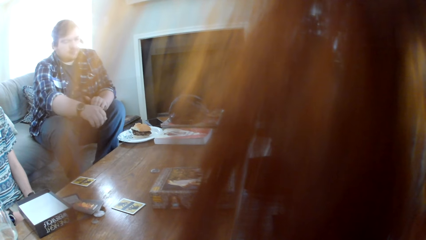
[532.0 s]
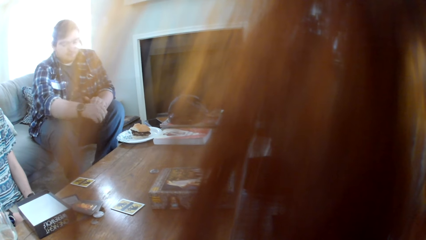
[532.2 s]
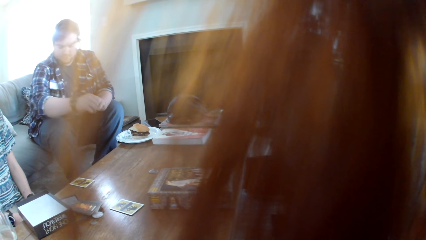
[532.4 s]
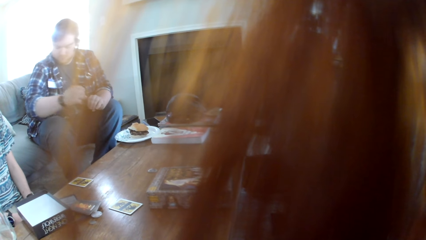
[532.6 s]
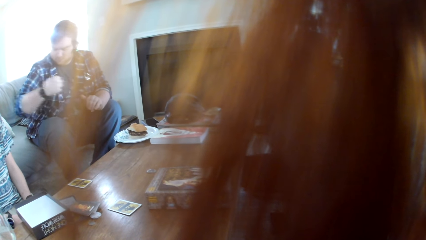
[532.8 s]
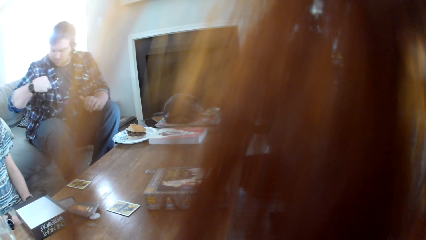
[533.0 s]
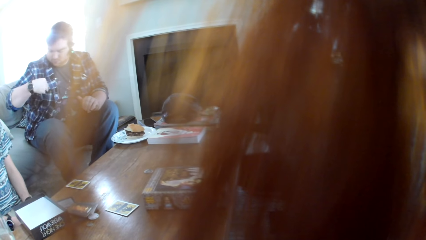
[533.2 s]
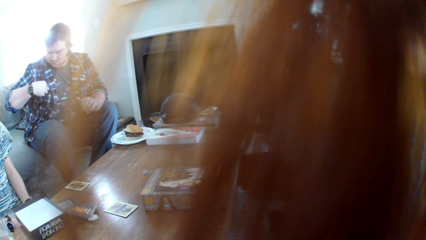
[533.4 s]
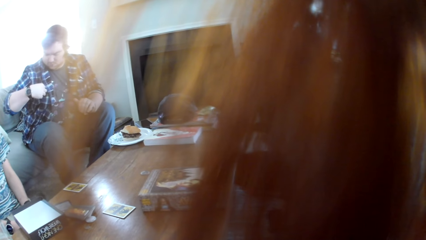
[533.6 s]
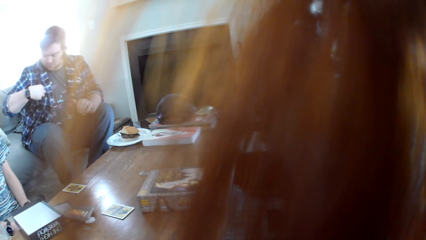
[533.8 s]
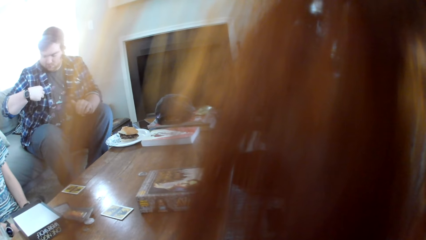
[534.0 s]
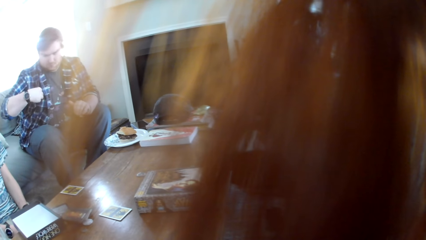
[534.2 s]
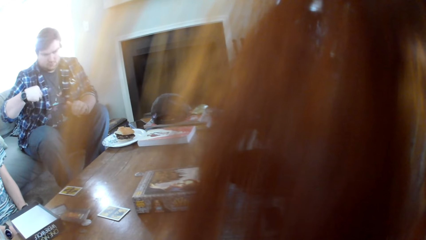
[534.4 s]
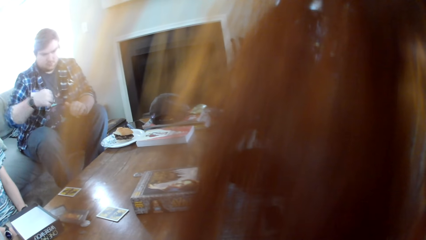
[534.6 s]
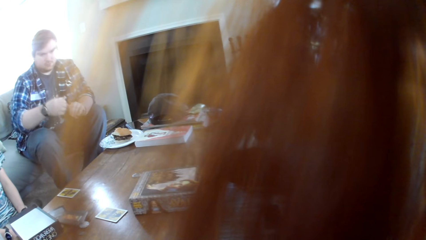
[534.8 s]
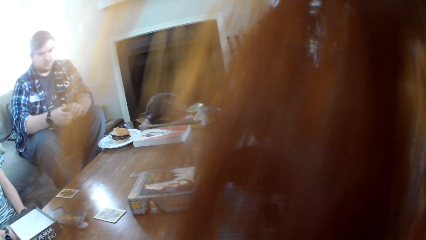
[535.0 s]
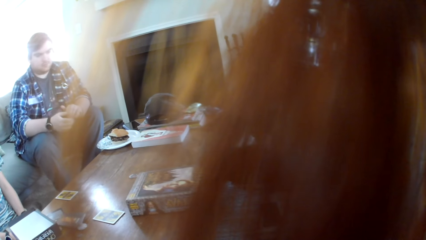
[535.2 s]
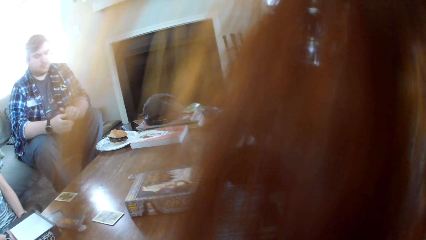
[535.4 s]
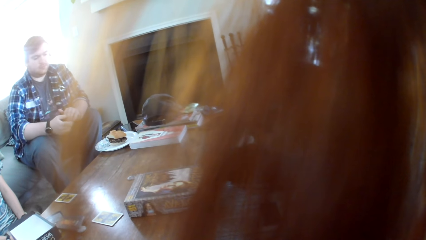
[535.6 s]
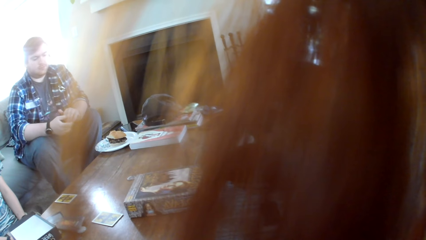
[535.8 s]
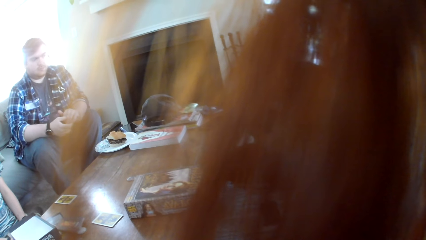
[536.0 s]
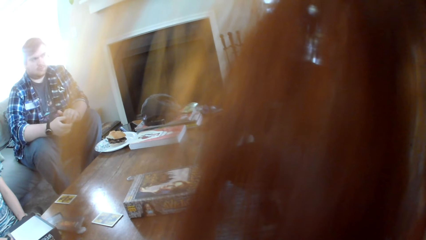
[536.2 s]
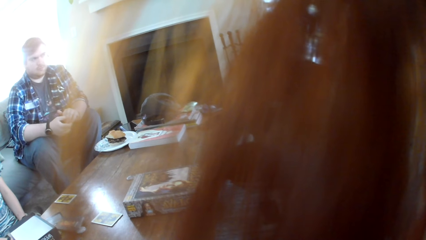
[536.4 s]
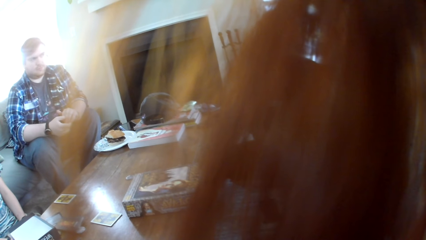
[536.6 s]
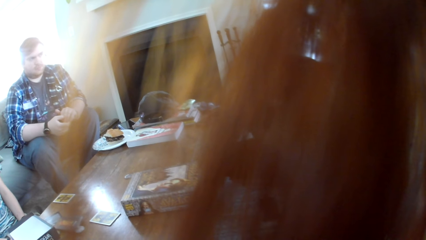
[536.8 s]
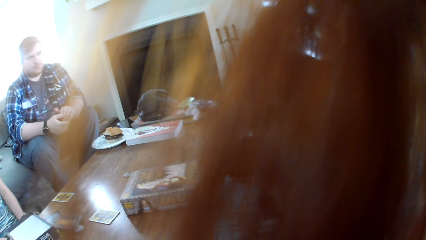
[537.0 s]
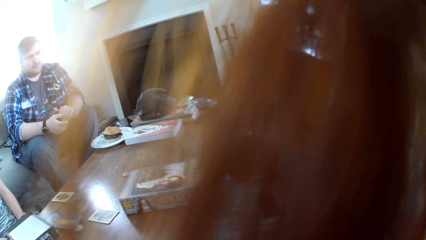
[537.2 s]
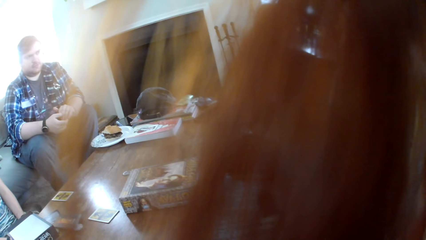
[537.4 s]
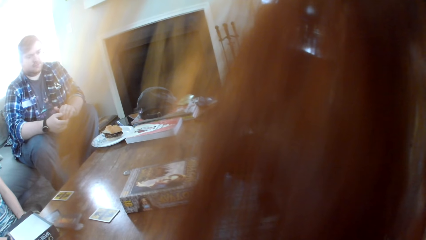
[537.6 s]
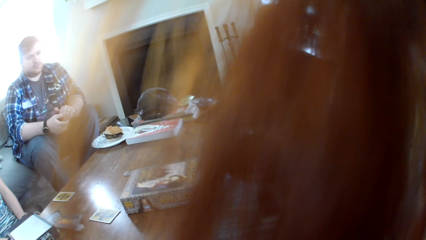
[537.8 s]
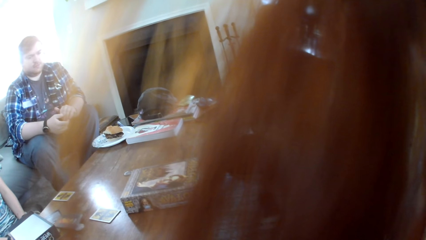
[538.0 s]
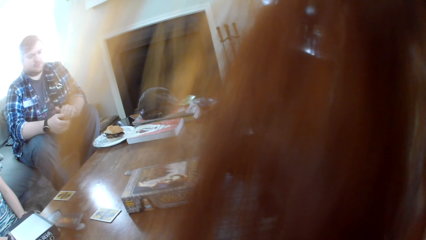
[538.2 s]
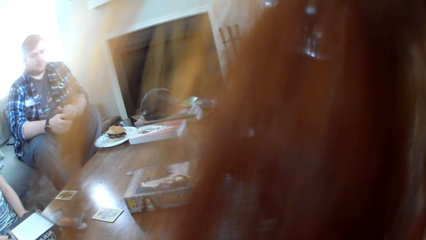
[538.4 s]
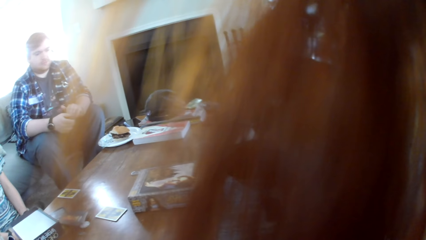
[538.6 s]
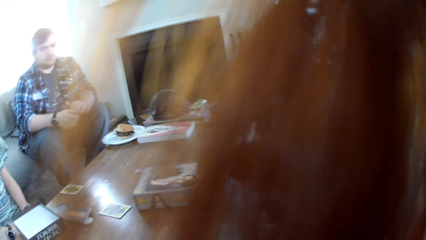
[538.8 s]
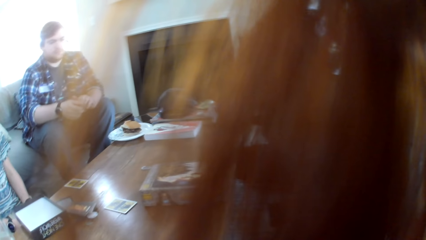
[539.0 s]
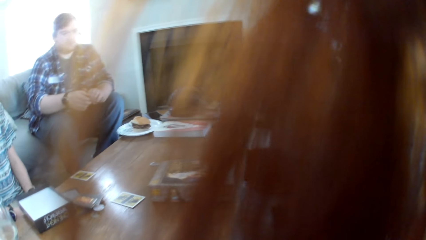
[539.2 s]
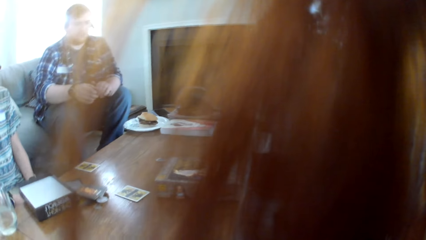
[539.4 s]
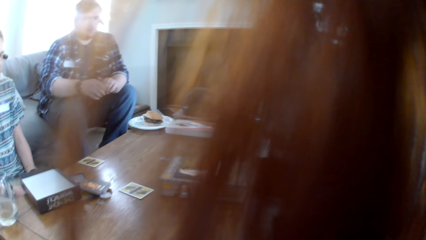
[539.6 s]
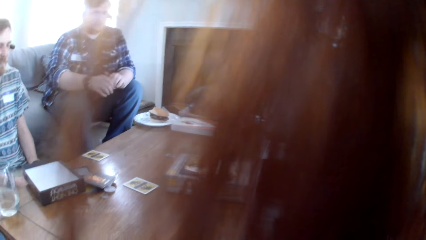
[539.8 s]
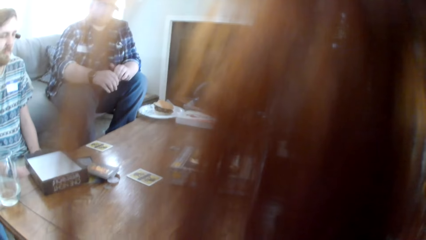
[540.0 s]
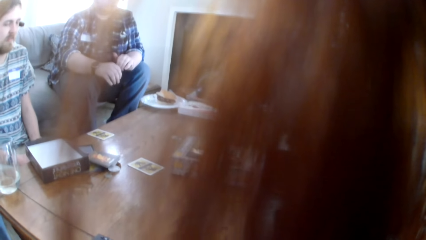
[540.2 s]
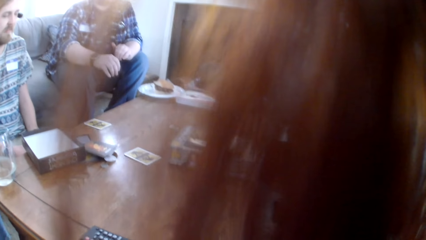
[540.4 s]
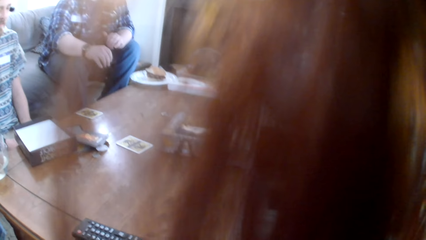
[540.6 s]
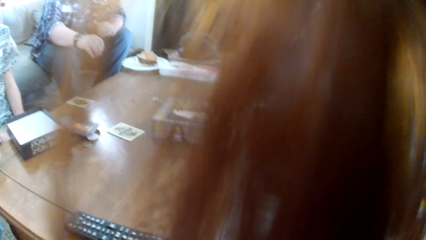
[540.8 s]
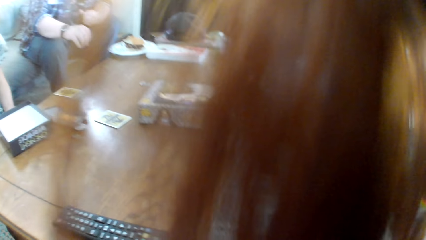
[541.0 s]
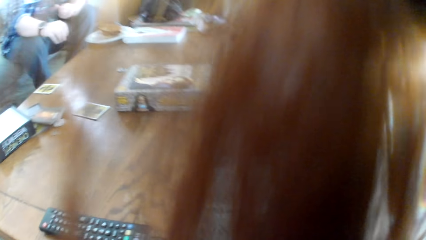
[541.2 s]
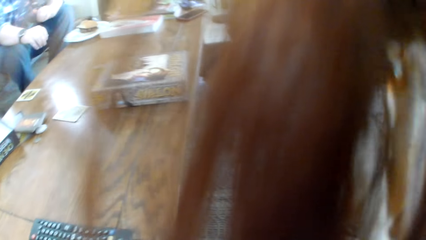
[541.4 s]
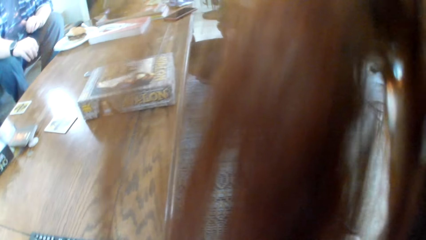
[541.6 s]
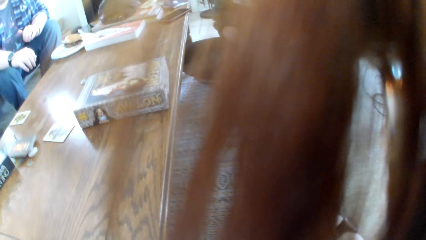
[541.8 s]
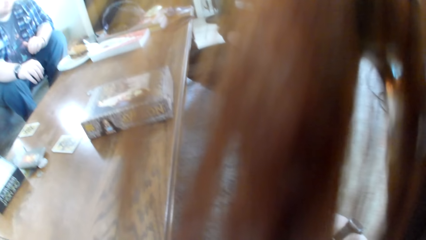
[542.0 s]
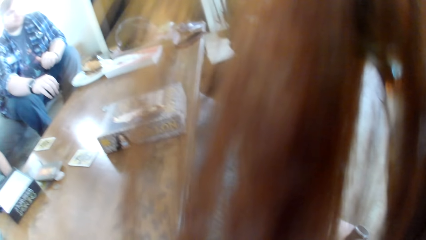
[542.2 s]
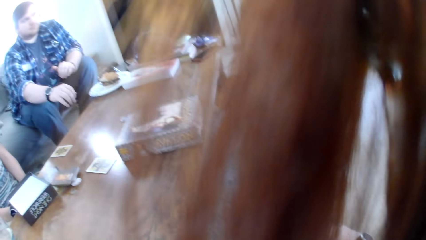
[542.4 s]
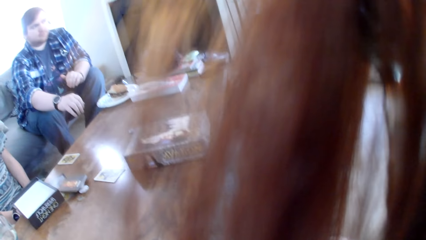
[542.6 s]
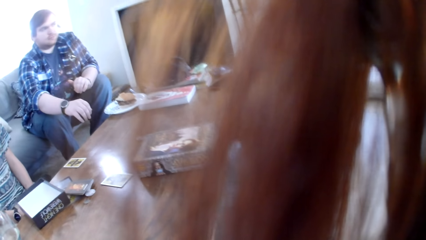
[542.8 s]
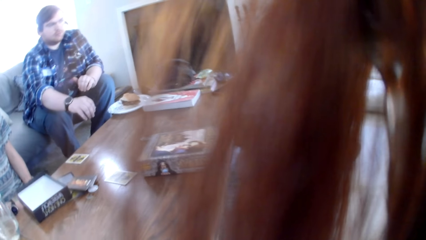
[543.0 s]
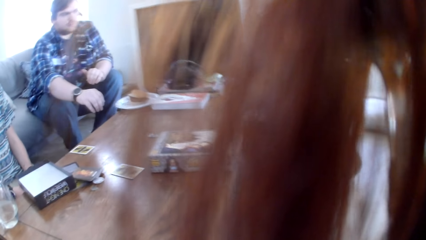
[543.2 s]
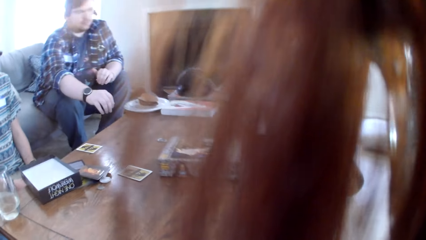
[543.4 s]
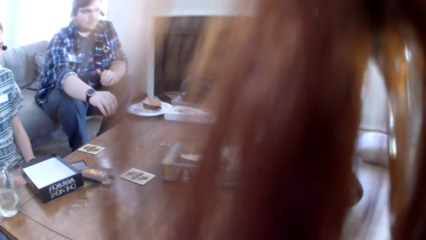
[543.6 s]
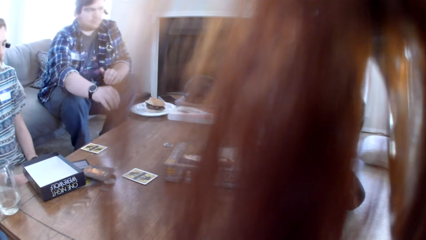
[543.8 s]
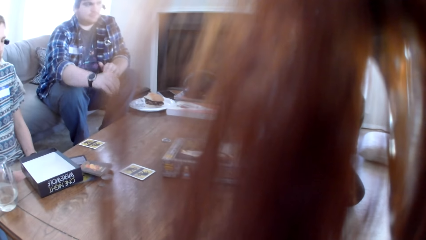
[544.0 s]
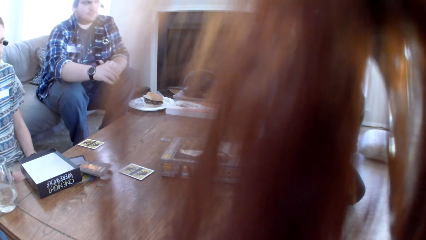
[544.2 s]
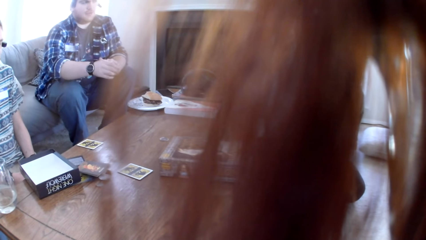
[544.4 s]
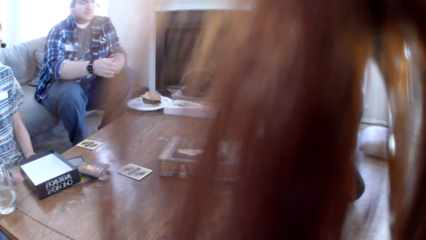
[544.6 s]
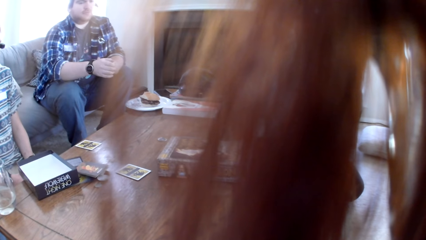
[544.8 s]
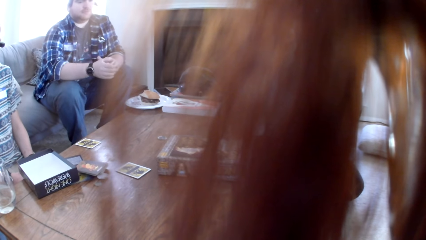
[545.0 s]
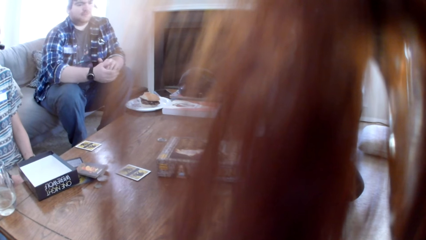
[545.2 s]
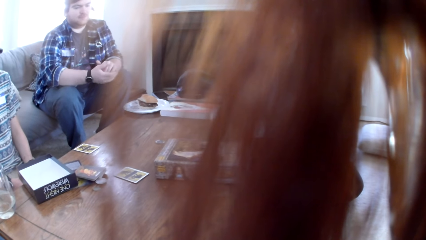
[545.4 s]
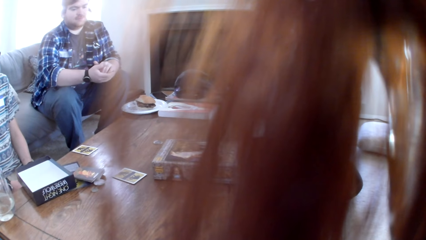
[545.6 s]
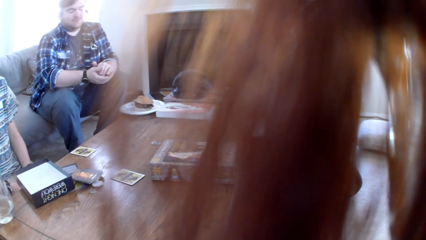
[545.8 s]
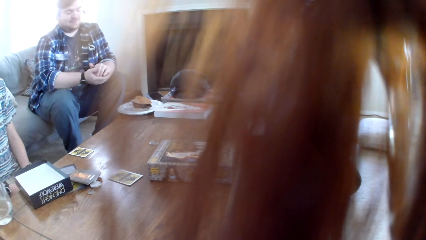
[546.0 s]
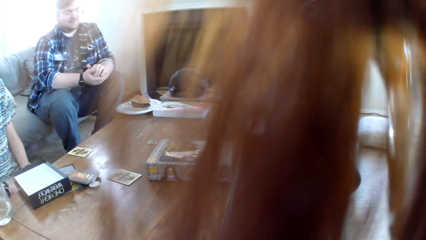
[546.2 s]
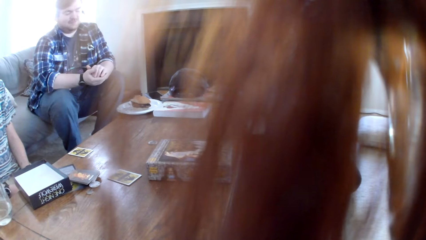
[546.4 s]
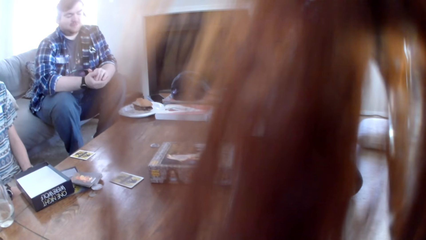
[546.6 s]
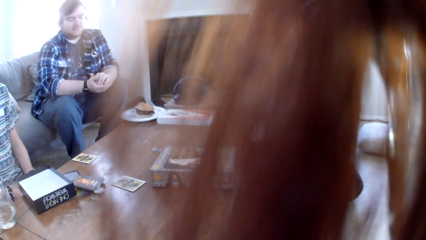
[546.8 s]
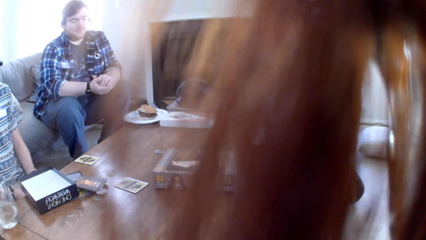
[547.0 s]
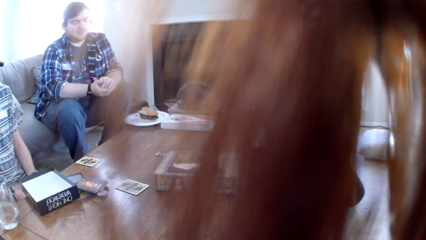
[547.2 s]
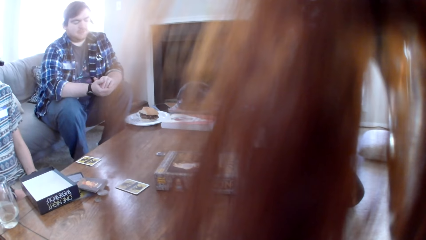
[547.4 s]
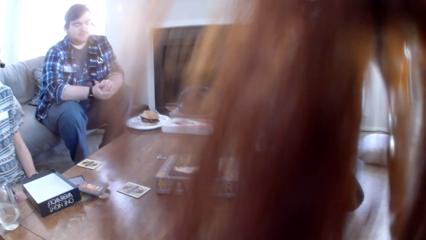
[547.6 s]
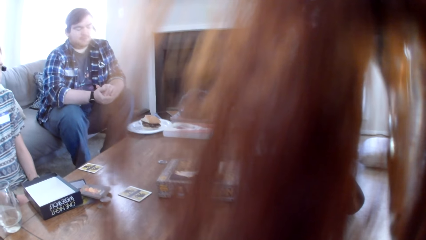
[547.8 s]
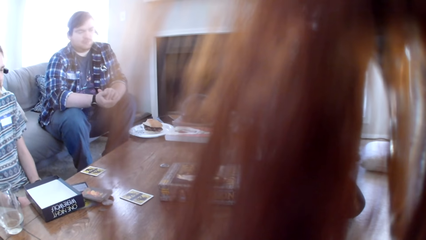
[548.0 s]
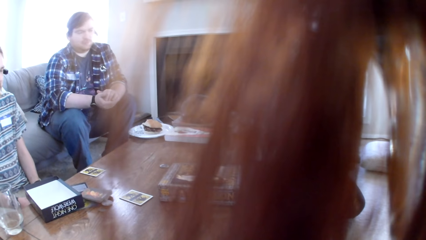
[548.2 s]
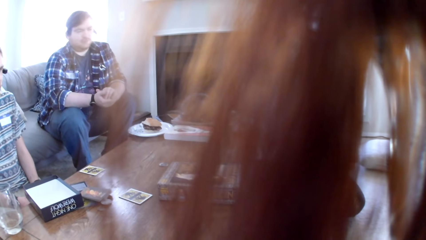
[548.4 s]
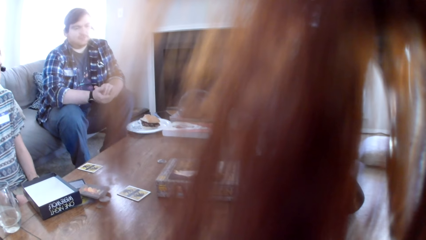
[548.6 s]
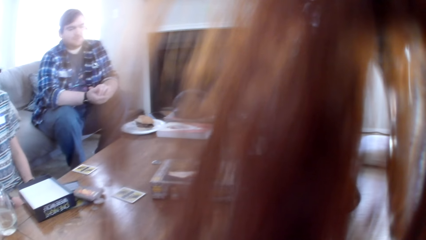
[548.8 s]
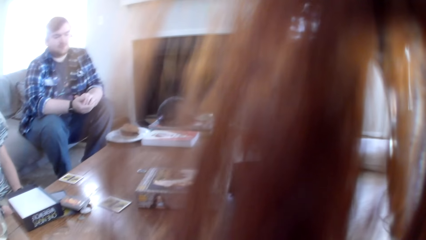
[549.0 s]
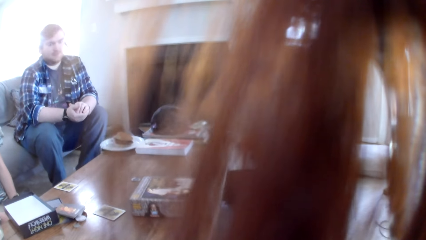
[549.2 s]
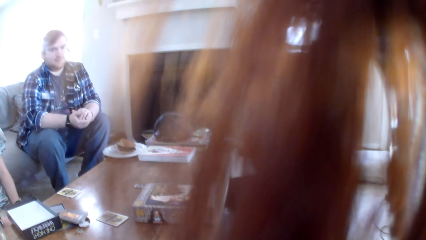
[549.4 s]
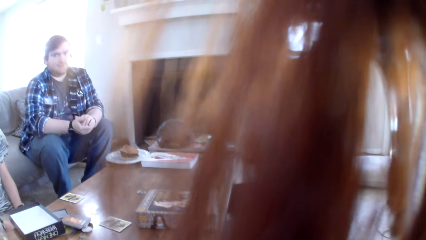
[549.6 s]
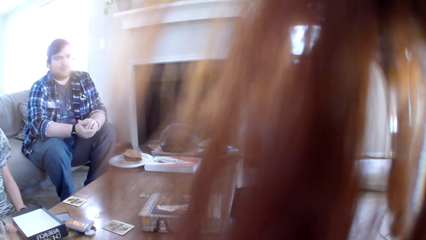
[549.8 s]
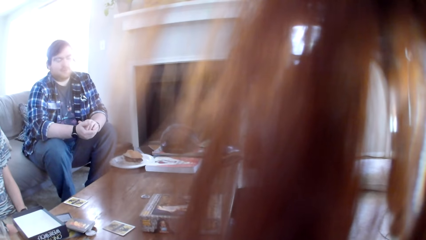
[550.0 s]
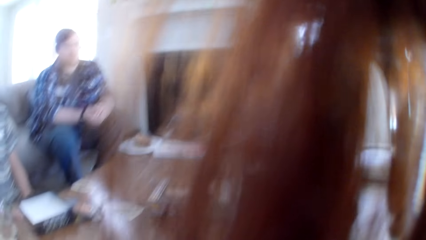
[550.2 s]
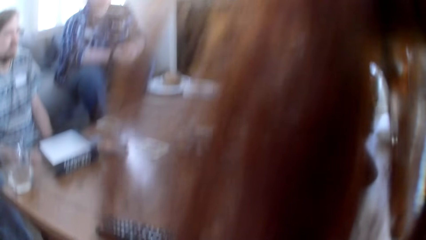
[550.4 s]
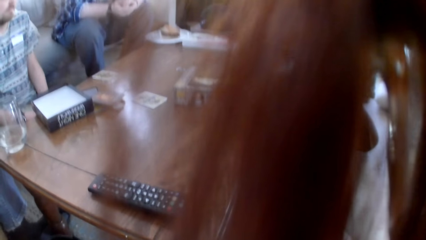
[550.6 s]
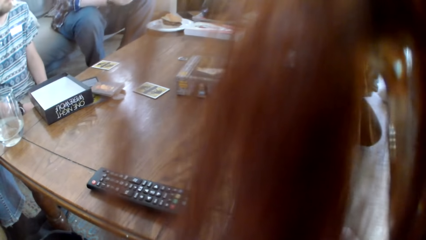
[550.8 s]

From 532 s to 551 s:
A man checks the cloth. The camera wearer looks around.
